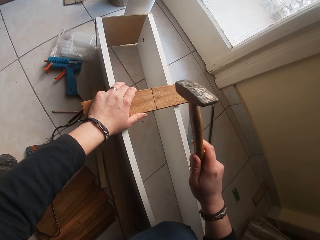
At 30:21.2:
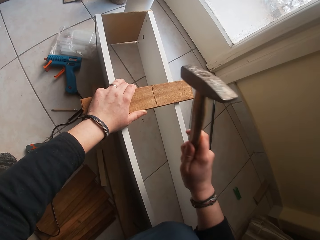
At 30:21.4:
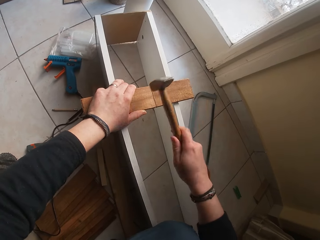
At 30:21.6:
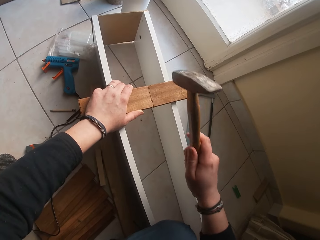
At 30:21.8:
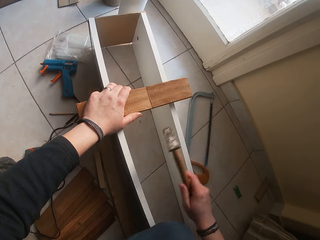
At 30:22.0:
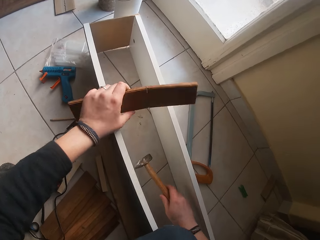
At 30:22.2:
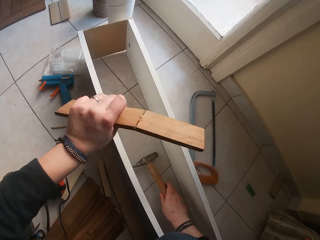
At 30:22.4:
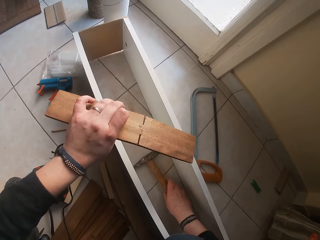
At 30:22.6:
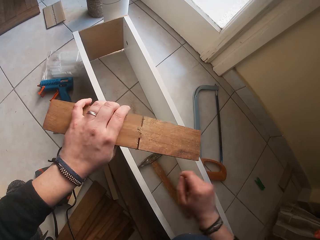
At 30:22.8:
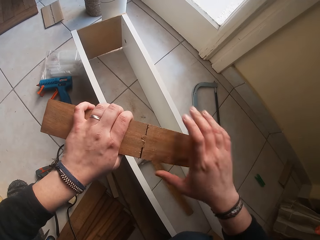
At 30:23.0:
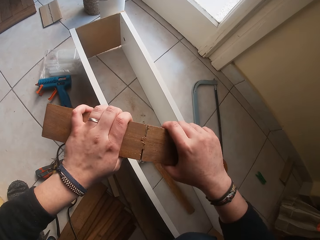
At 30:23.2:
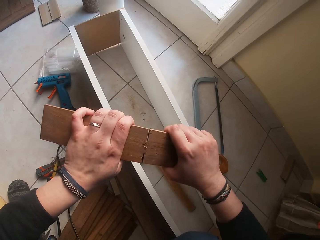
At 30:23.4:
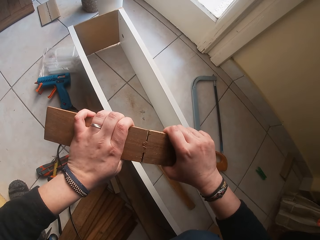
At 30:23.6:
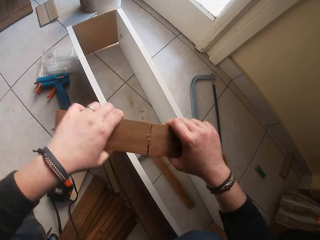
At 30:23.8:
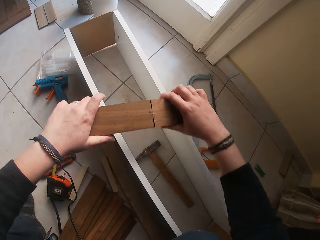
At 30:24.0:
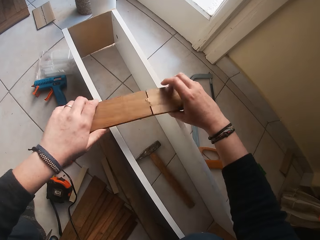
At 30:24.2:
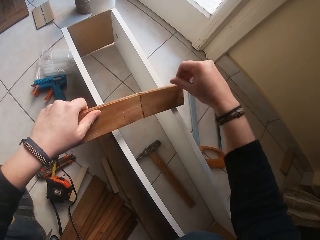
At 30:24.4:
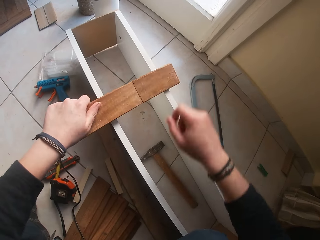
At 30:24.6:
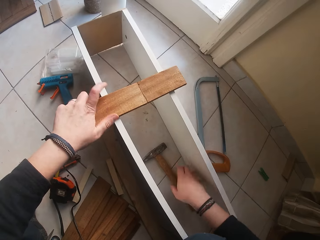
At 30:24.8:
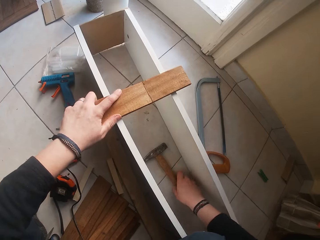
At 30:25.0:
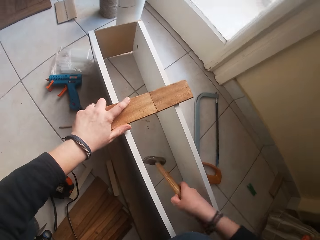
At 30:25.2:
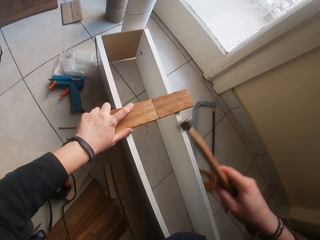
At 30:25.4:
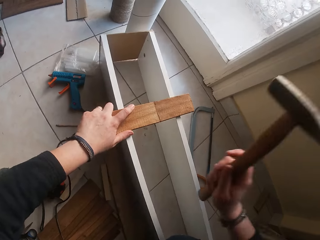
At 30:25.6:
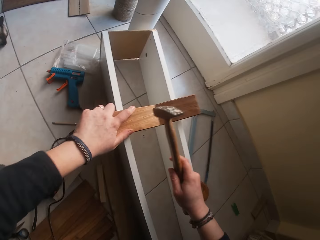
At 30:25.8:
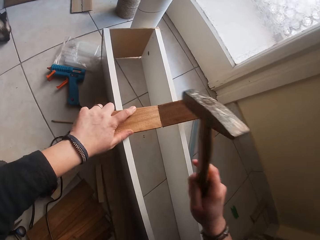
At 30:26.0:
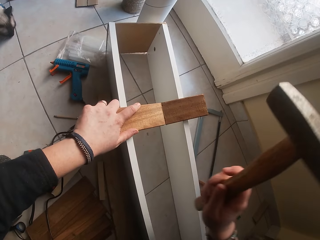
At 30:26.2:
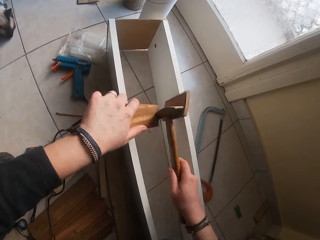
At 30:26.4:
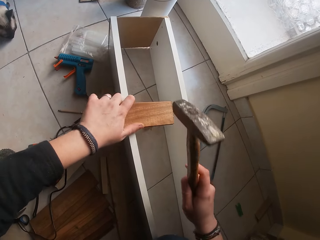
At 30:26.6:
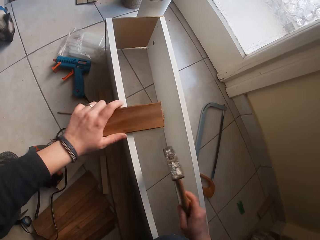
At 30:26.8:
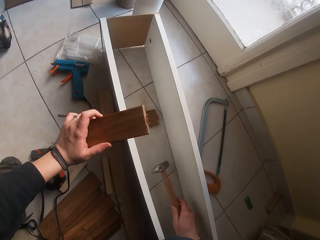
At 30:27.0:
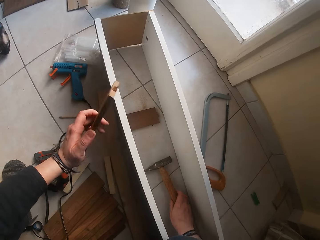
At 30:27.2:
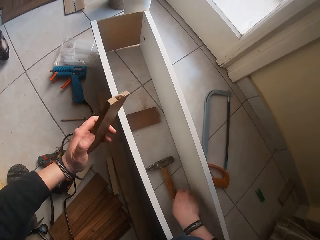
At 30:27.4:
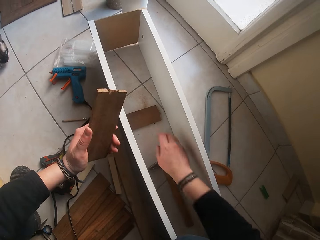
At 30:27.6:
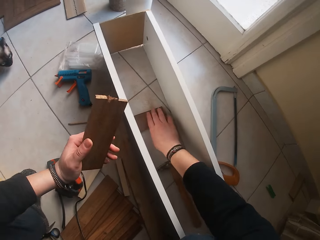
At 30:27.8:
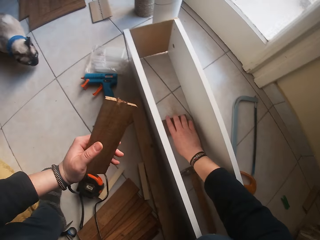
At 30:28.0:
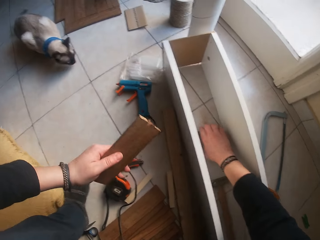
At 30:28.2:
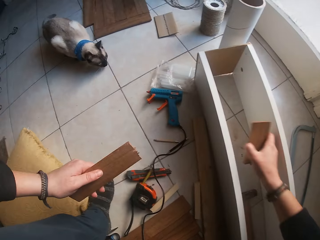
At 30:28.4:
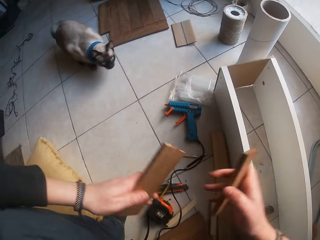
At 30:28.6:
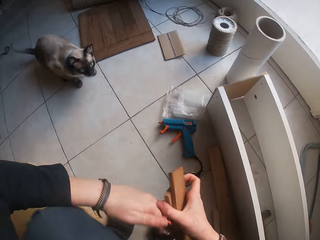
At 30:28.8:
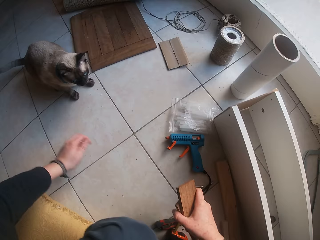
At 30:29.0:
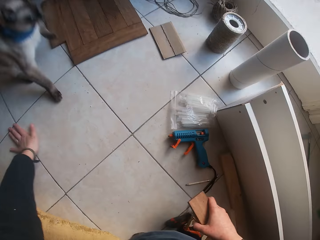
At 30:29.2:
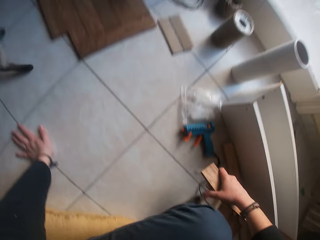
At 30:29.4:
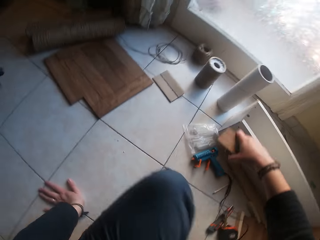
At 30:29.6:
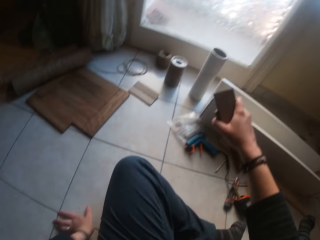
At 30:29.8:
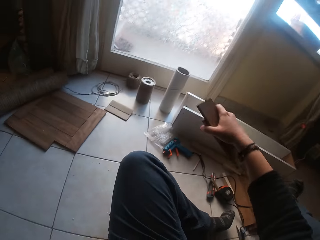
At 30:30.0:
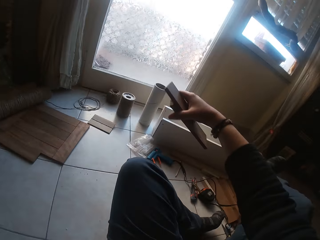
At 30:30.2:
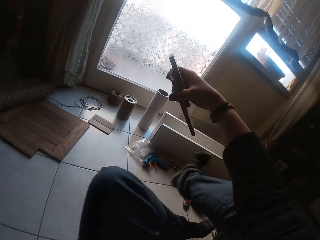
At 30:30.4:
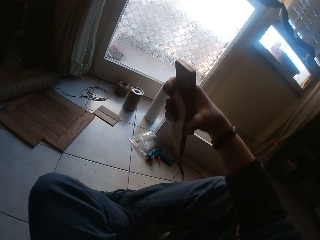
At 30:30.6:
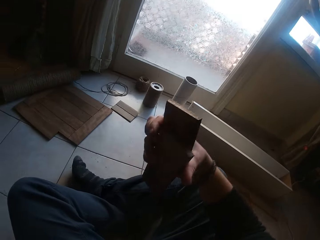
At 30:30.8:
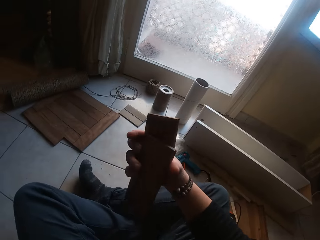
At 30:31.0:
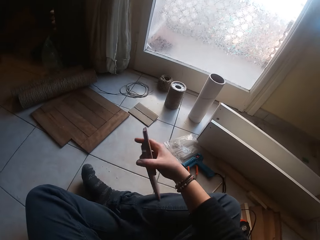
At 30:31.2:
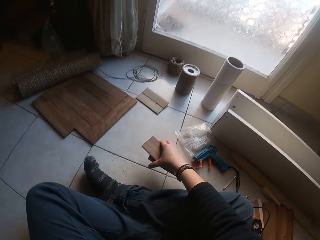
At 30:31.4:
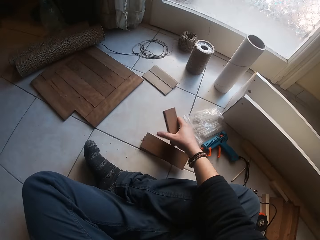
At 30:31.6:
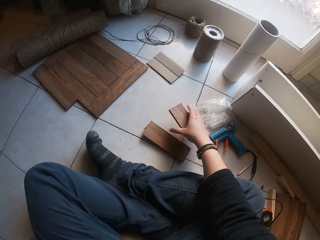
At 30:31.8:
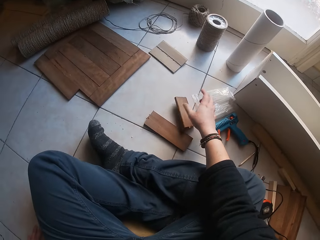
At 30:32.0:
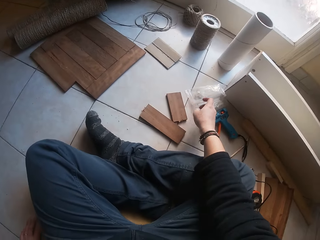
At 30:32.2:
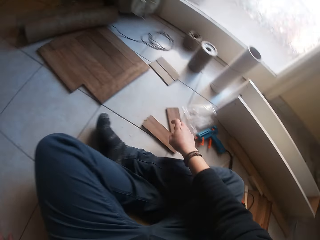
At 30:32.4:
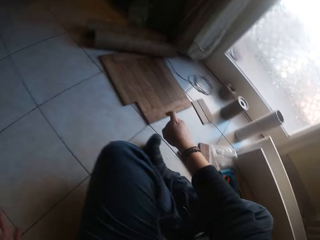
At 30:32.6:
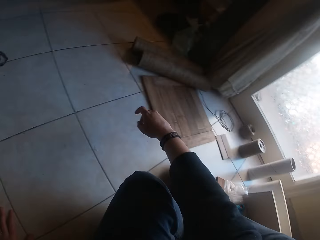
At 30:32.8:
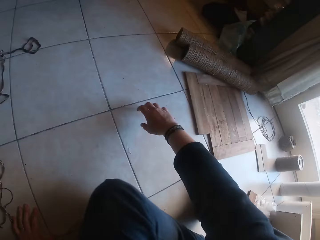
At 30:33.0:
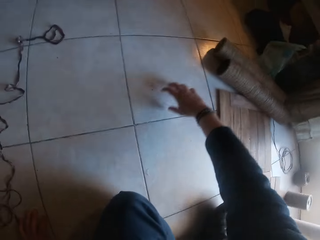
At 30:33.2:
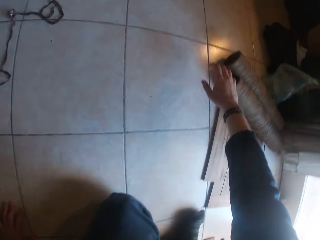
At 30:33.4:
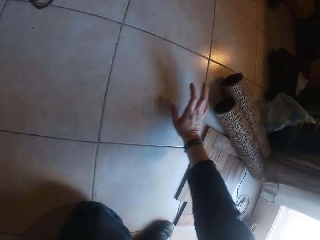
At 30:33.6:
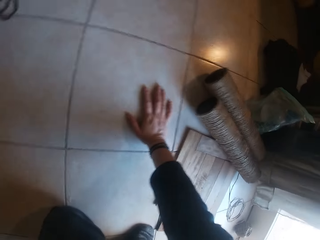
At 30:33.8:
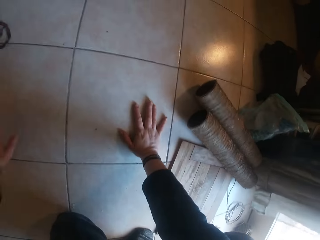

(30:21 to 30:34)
The camera wearer drops the hammer on the floor with her right hand. She turns the wood in her left hand. She picks up the wood with her left hand. She holds the wood with both hands. She breaks the wood with her hands. She places the wood on the wooden box with her left hand. She picks up the hammer on the floor with her right hand. She hits the wood on the wooden box with the hammer in her right hand. She breaks the wood on the wooden box into two with the hammer in her right hand. She drops the hammer in her right hand on the floor. She picks up the broken wood with her left hand. She picks up the other part of the broken wood from the floor with her right hand. She transfers the wood in her left hand to her right hand. She moves on the ground. She drops the wood in her right hand on the floor. She drops it again.

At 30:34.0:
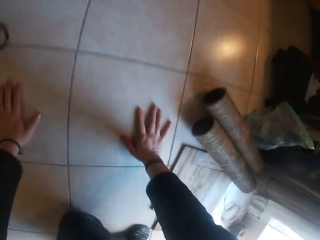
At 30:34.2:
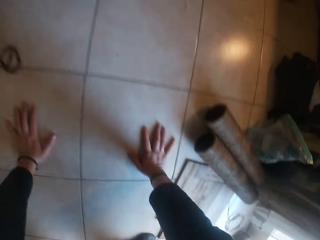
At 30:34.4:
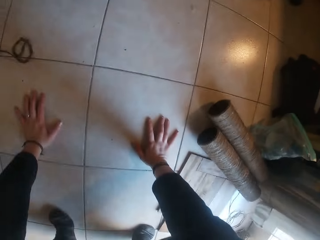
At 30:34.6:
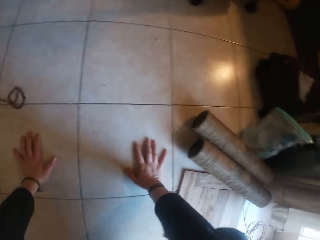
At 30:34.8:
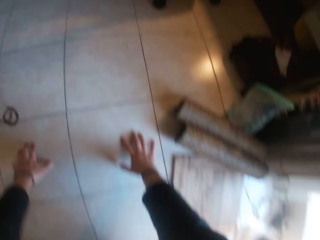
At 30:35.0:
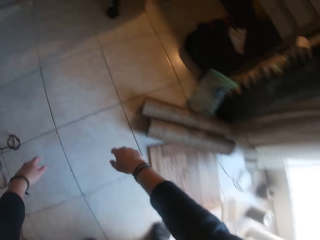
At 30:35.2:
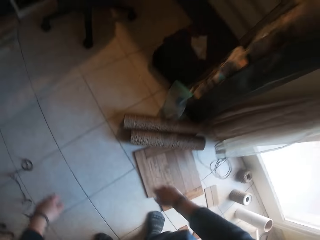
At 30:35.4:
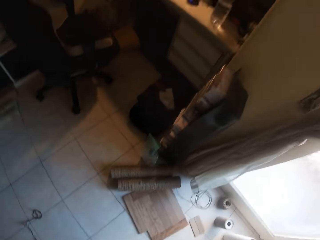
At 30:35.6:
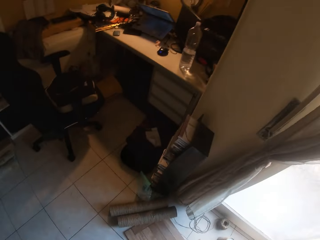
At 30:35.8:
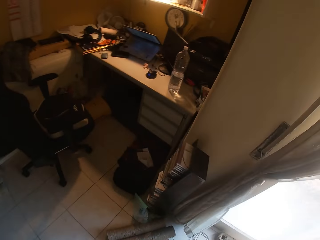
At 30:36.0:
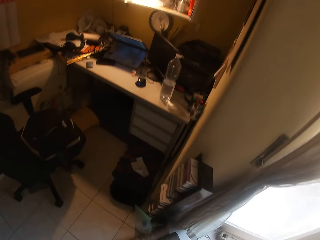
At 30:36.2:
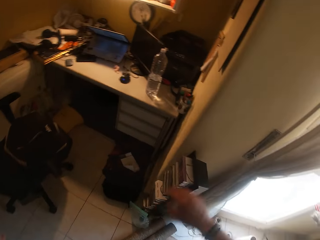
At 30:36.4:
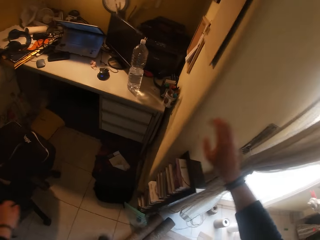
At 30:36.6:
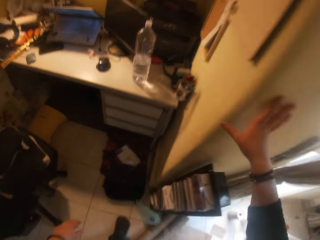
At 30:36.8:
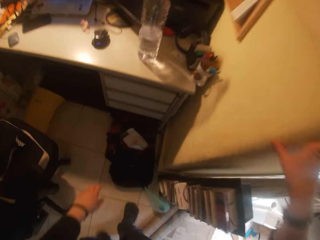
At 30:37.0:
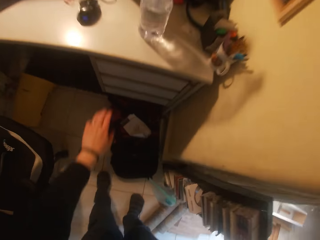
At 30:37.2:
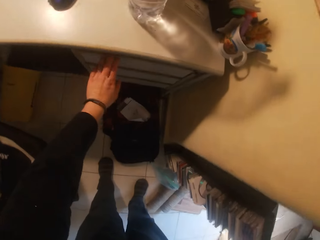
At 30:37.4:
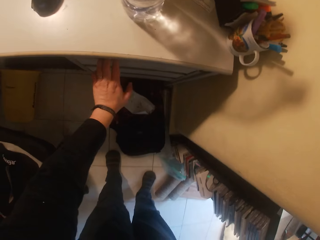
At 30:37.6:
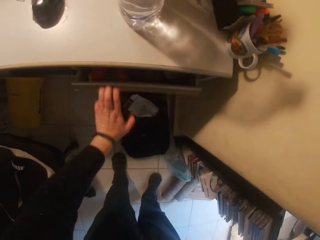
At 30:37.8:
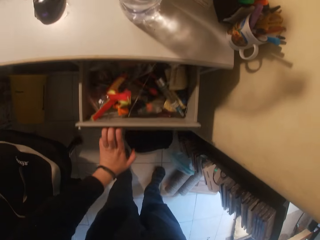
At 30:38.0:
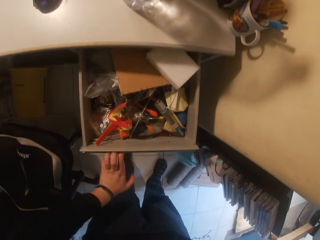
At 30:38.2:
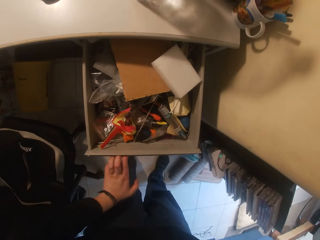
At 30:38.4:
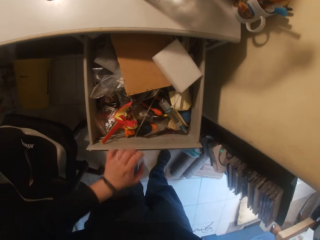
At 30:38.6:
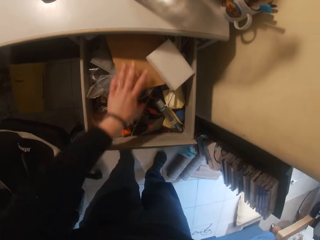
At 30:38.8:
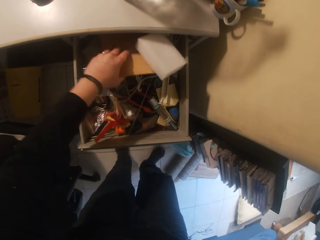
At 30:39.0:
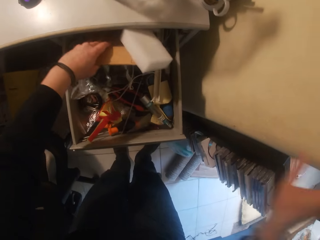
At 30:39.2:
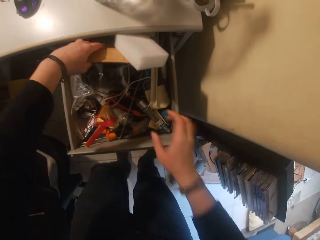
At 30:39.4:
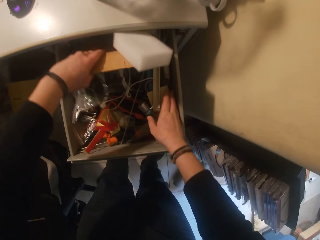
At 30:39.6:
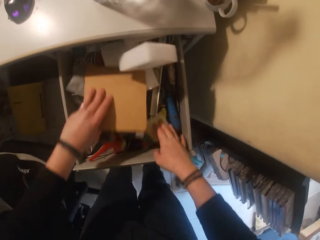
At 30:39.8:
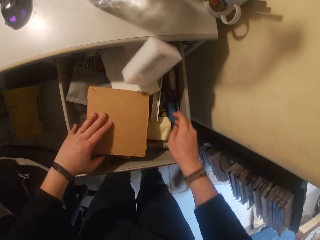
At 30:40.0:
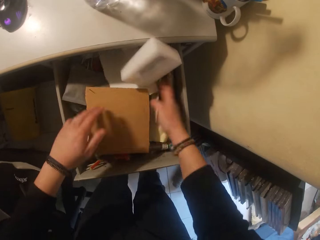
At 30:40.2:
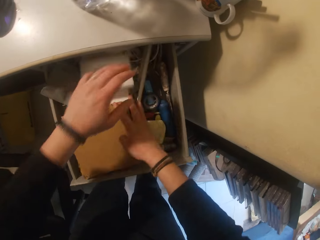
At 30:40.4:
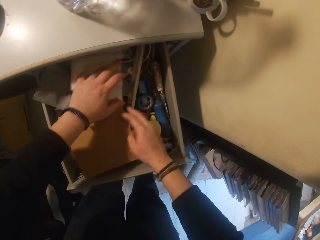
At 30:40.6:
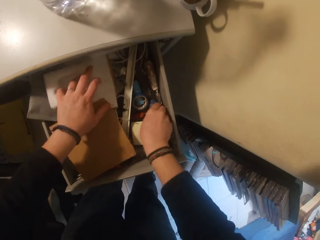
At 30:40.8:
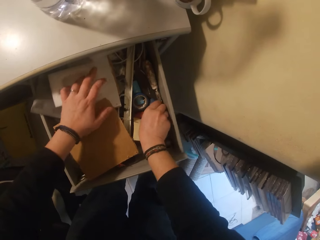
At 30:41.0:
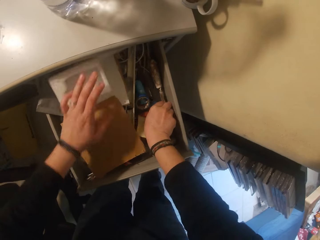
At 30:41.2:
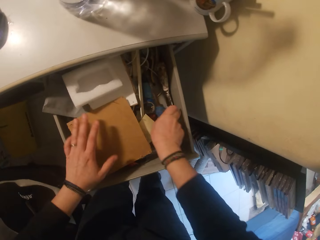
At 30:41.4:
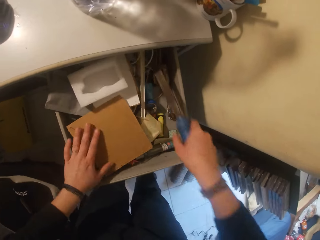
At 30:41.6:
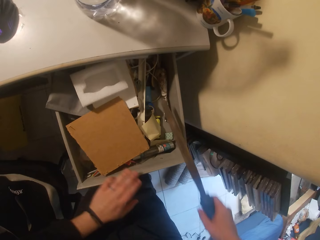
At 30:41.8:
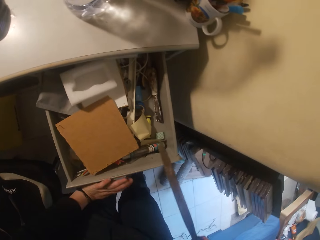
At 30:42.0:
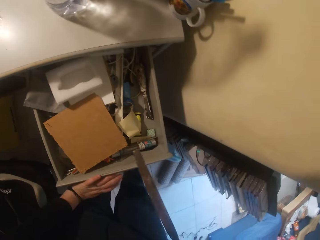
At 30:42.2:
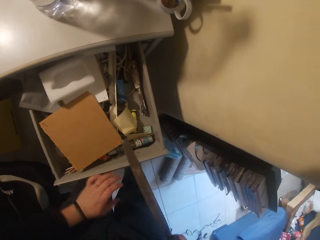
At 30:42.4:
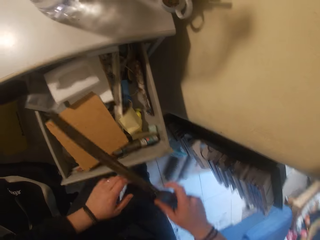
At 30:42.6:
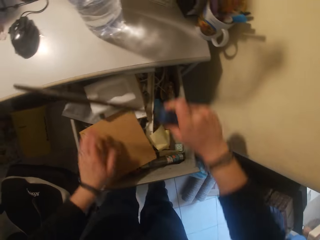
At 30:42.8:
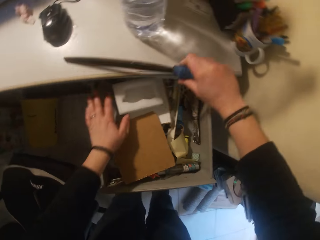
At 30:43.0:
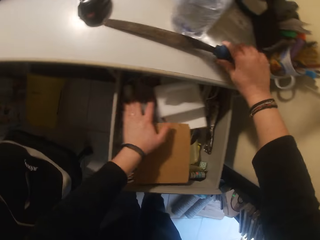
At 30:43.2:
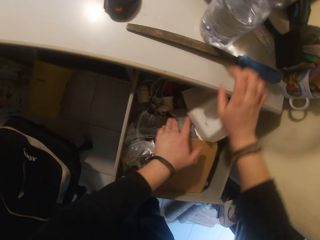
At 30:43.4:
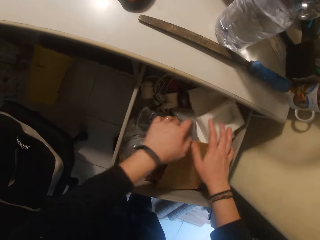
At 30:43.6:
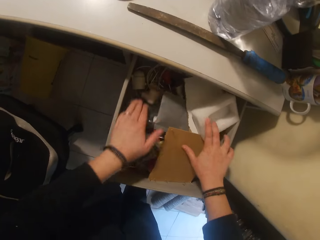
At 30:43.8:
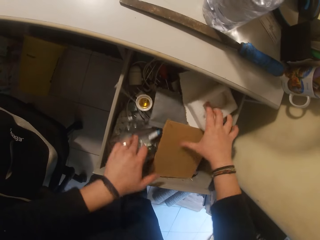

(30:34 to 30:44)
The camera wearer holds the floor with her hands. She stands up. She opens a drawer with her left hand. She holds the wall with her right hand. She searches through the drawer with both hands. She touches the tools in the drawer. She picks up a flat file or metal file in the drawer with her right hand. She places the flat file on a table top with her right hand. She searches through the drawer with both hands.
